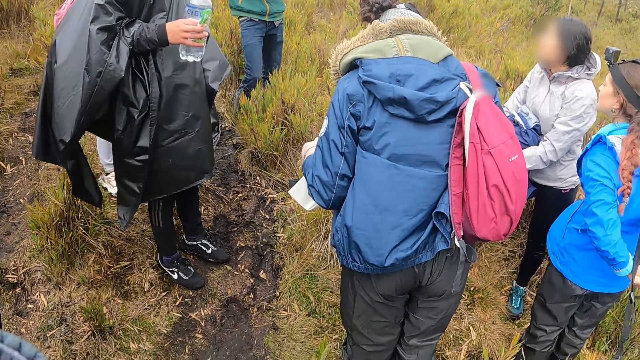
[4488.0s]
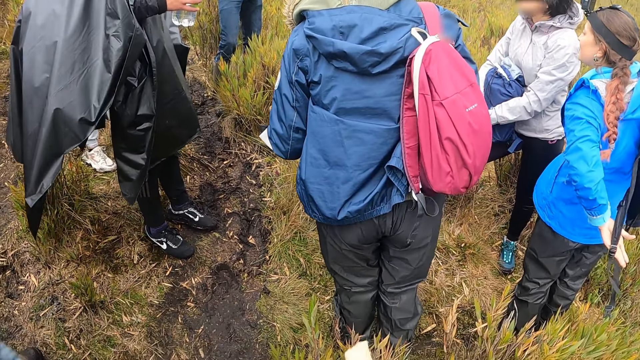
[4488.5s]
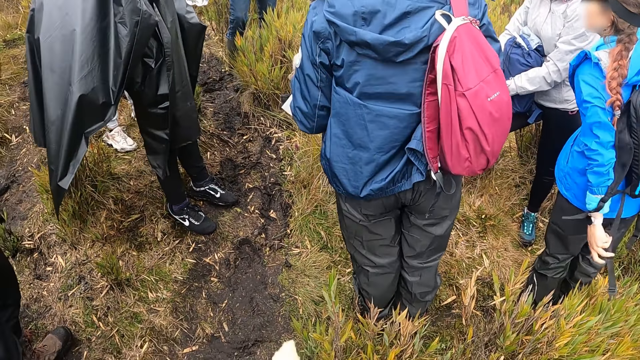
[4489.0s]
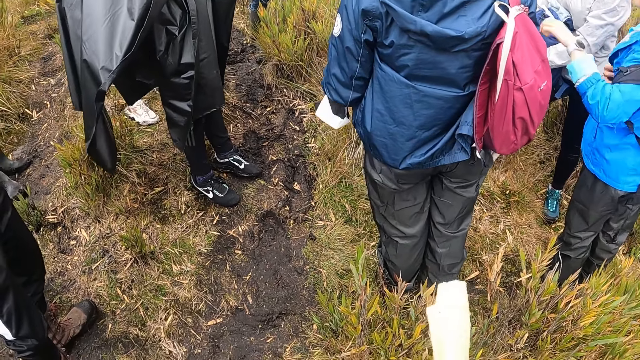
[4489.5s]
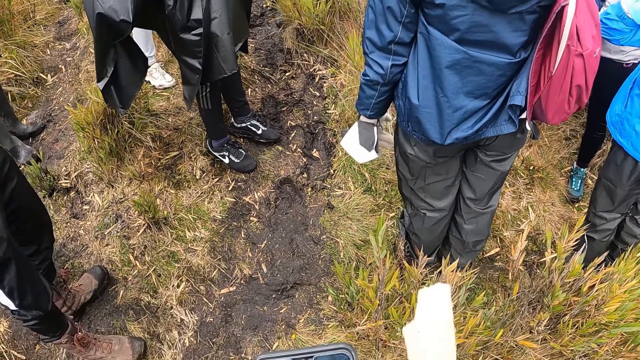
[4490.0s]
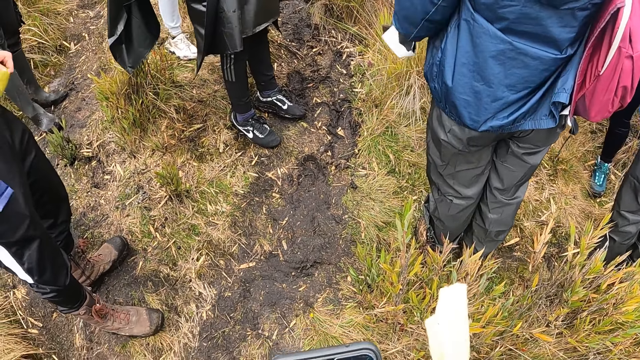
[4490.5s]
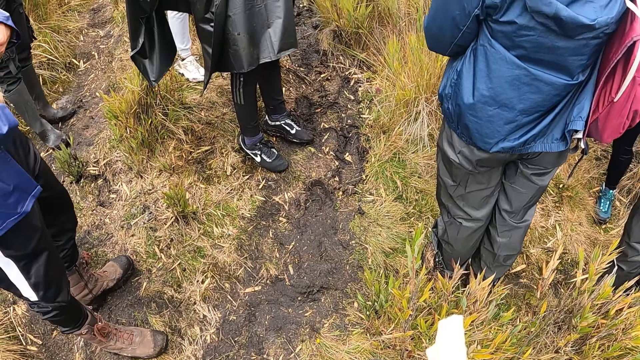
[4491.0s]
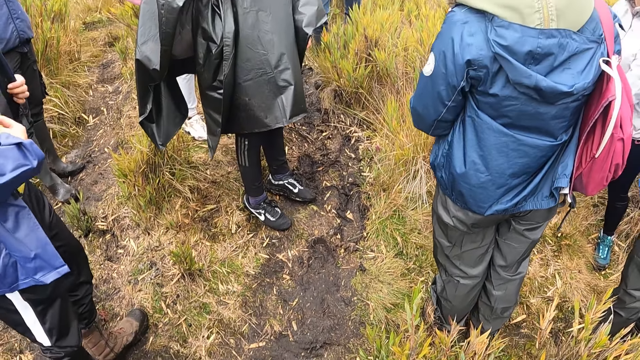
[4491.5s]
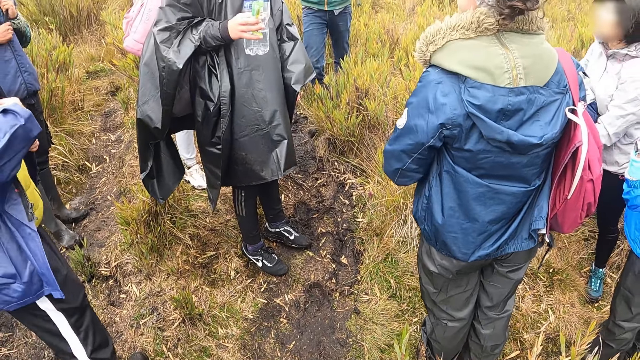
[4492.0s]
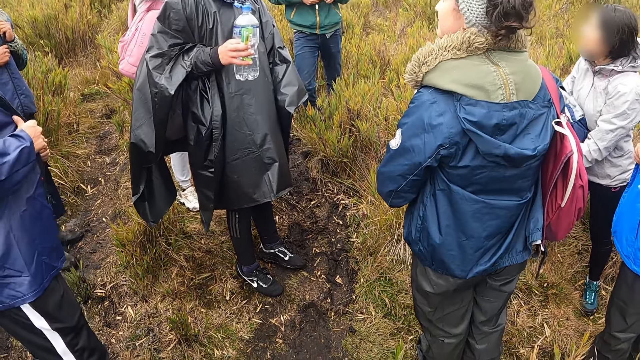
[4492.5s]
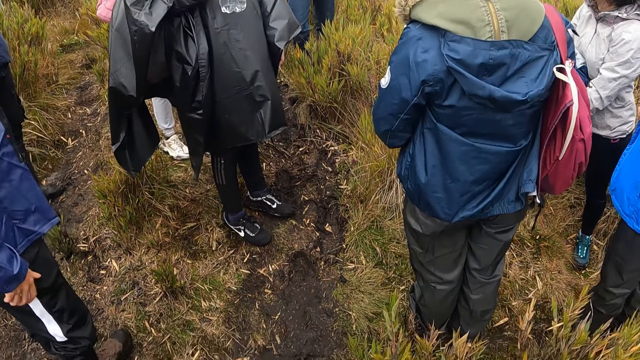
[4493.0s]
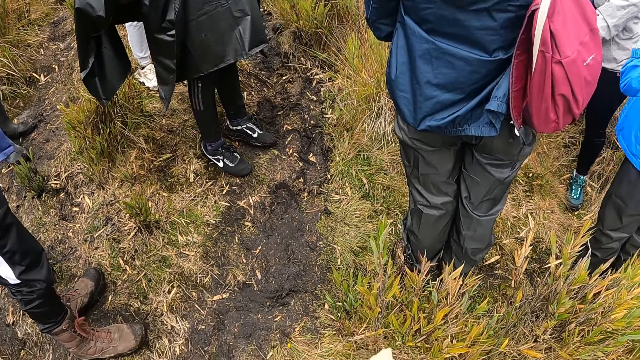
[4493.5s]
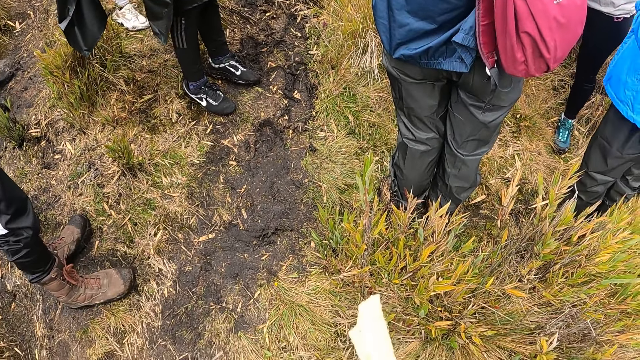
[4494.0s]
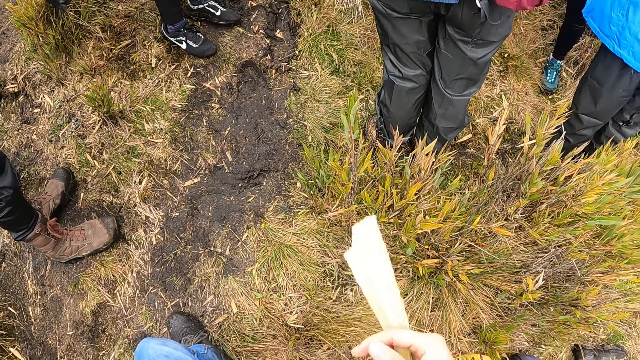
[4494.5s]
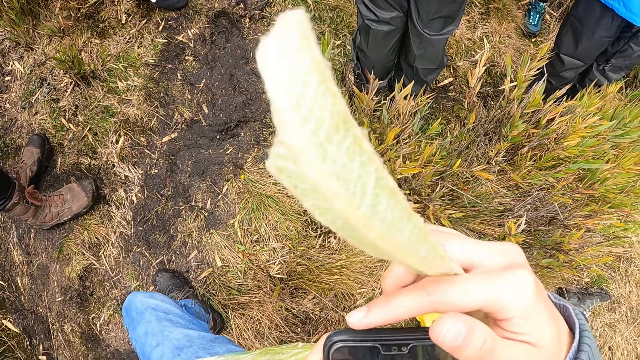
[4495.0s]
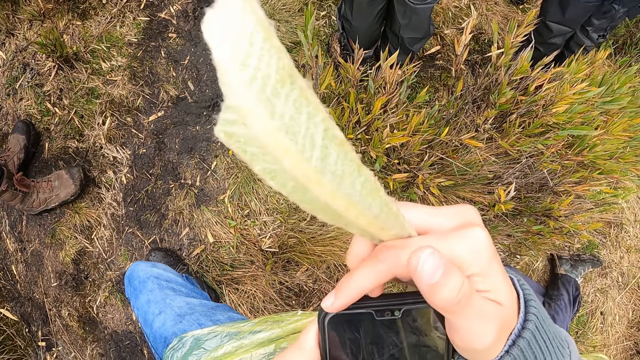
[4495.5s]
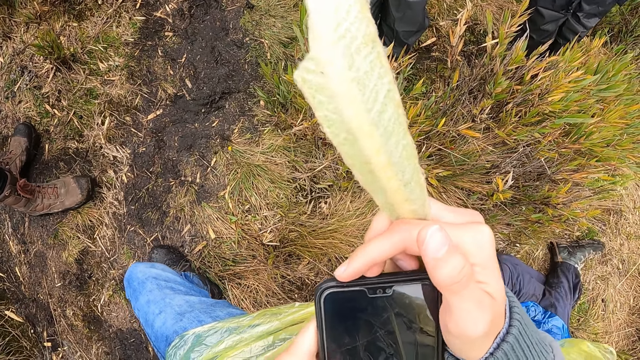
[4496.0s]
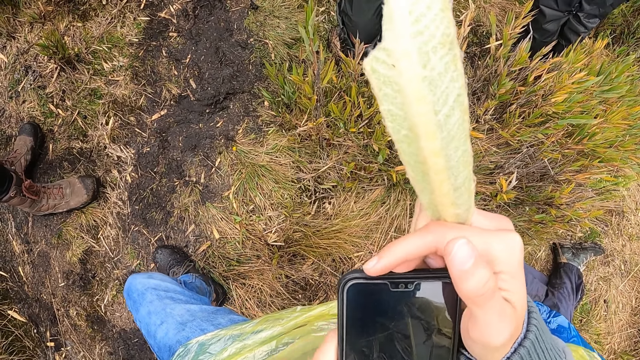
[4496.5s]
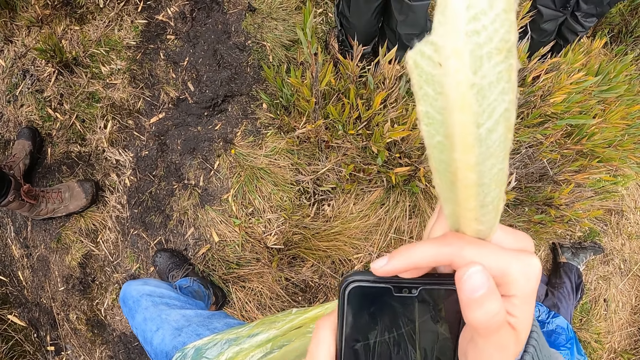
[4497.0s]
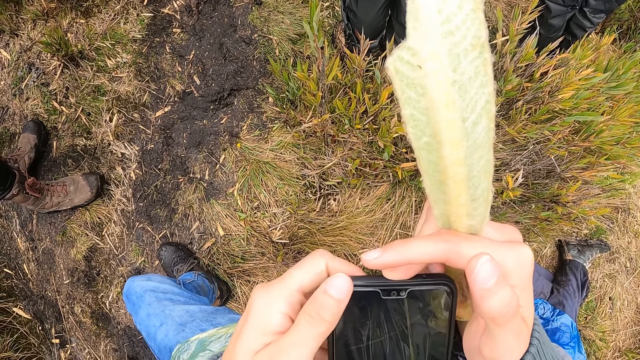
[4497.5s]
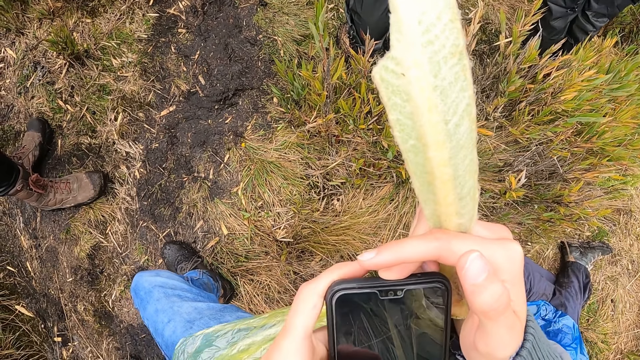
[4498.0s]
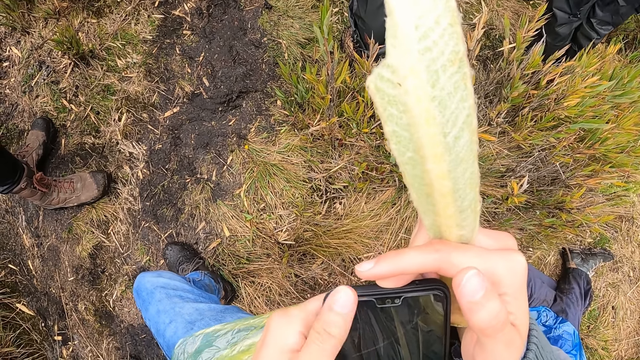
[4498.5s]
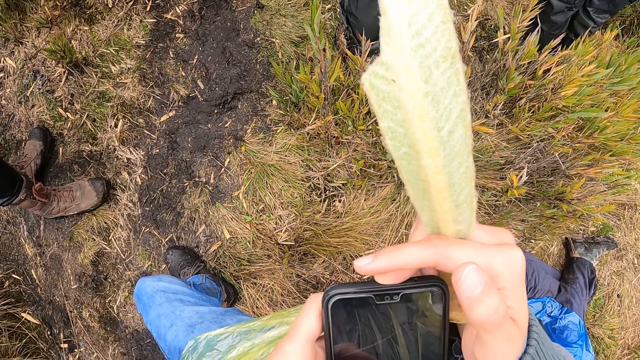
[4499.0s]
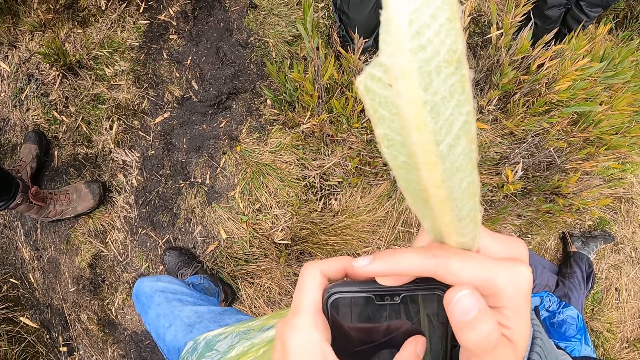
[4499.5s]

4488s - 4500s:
A woman pulls a bag to her left shoulder with her left hand. The camera wearer operates the phone in his right hand with his left hand.

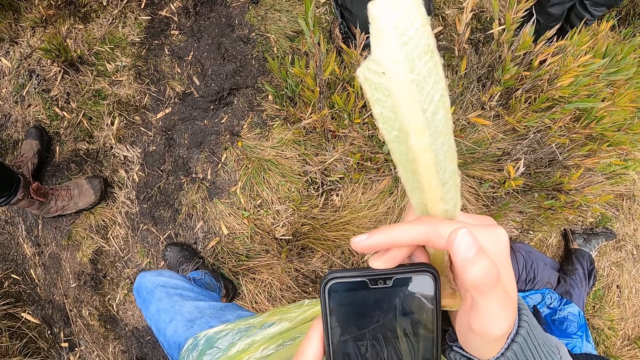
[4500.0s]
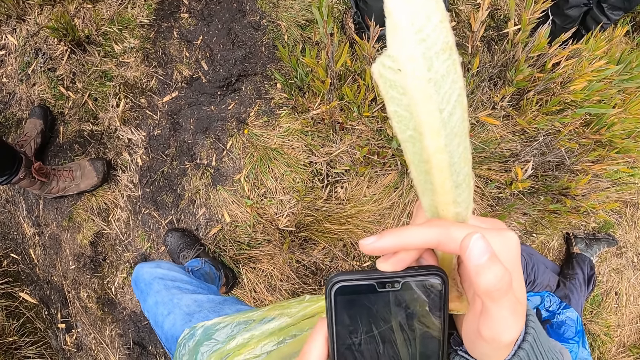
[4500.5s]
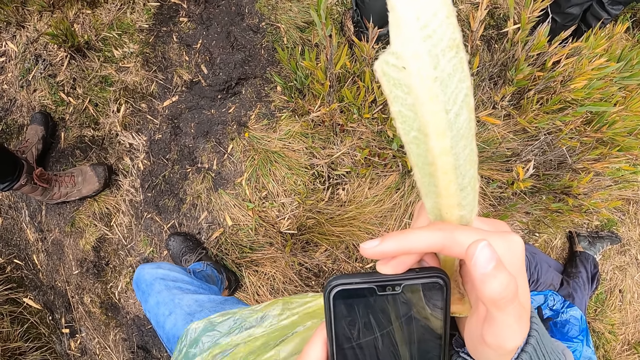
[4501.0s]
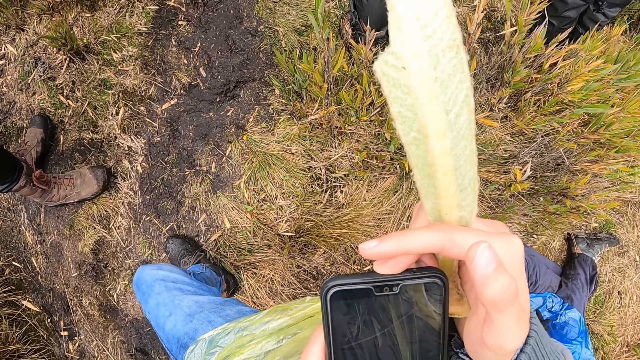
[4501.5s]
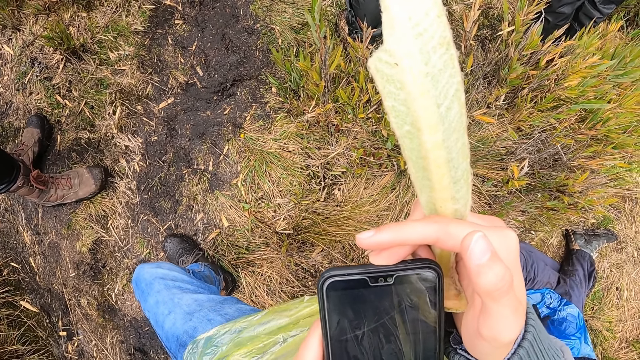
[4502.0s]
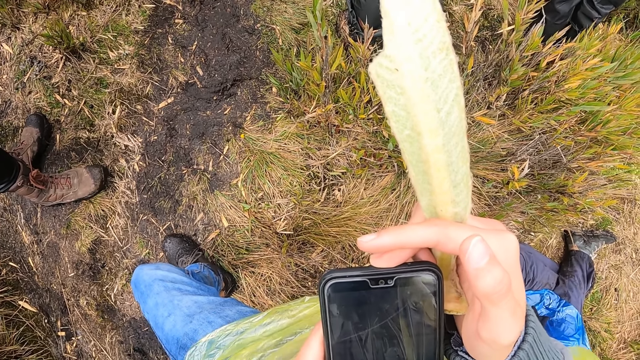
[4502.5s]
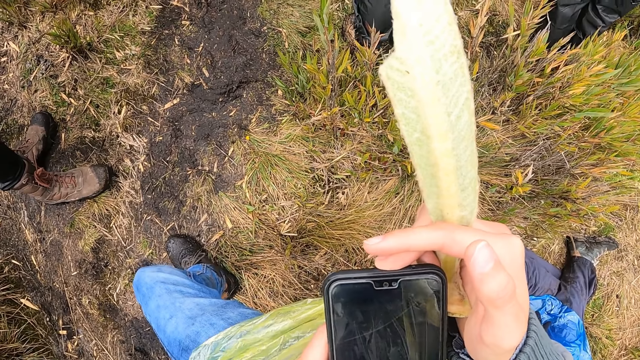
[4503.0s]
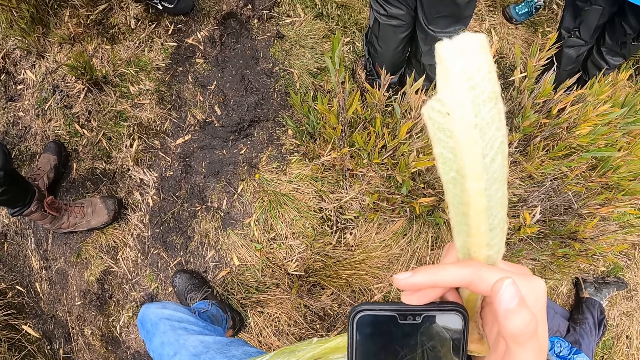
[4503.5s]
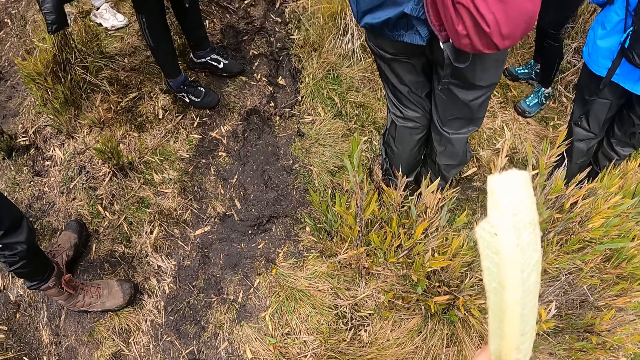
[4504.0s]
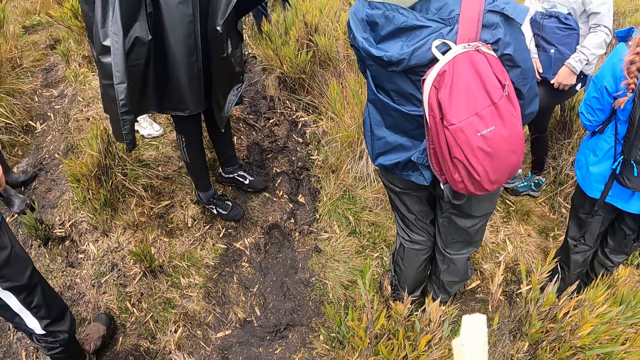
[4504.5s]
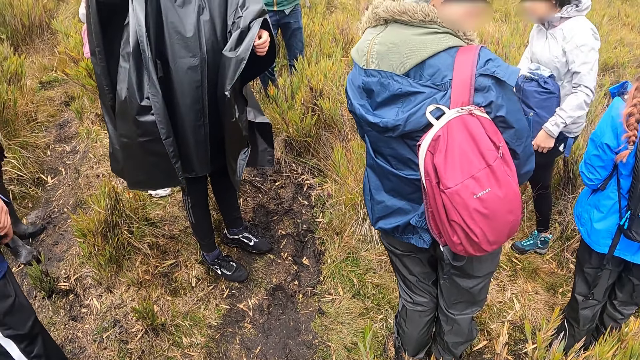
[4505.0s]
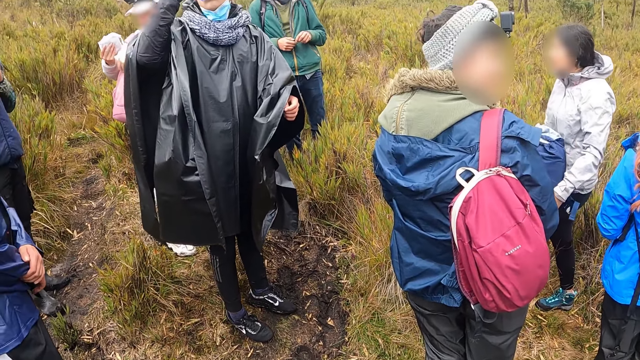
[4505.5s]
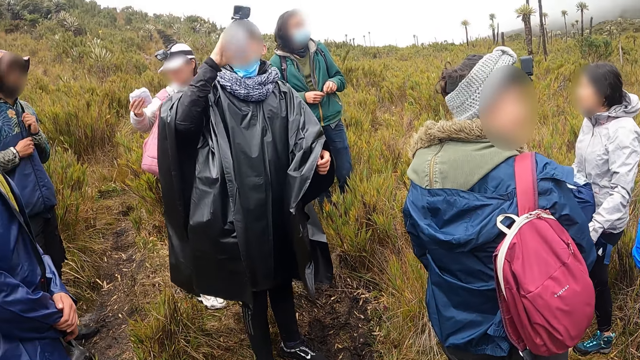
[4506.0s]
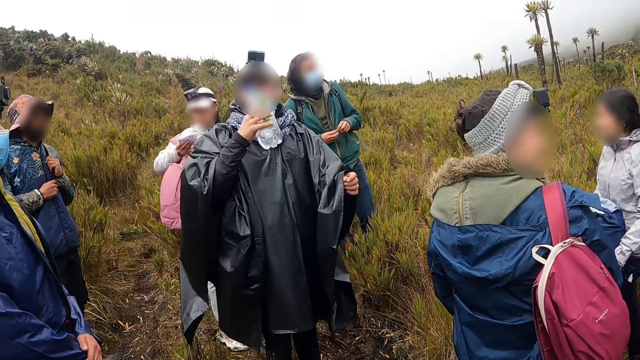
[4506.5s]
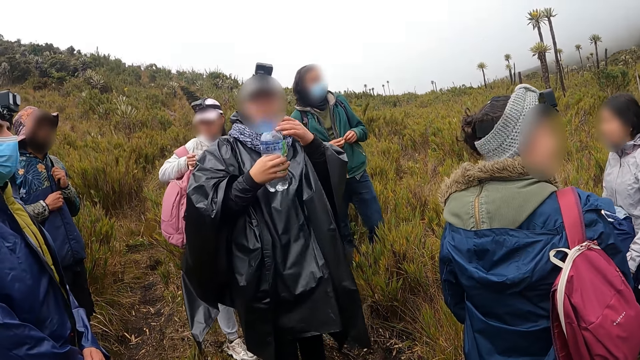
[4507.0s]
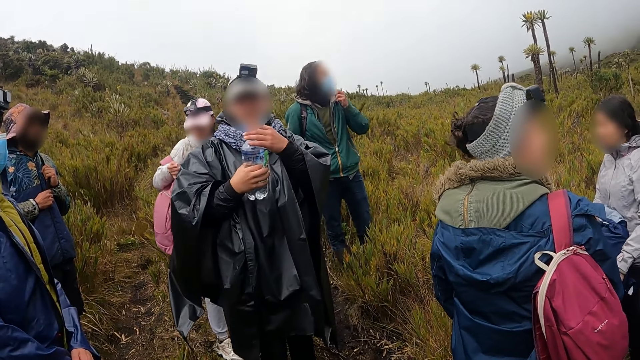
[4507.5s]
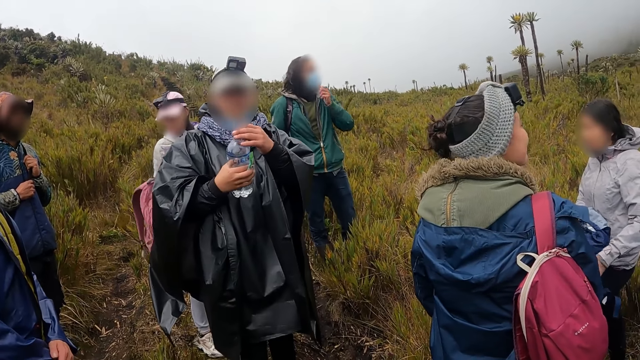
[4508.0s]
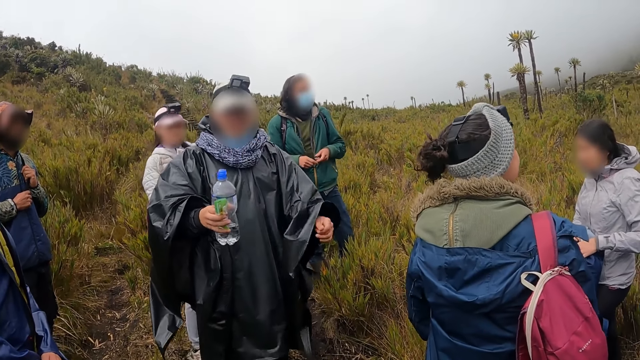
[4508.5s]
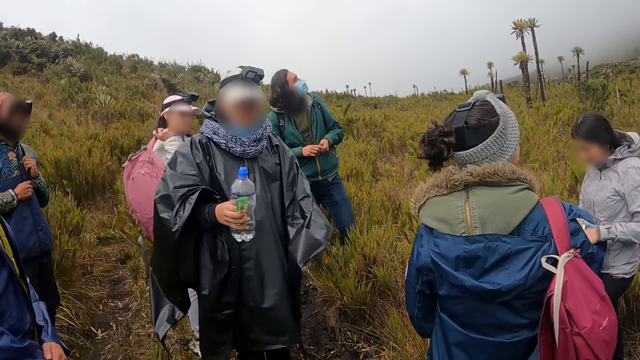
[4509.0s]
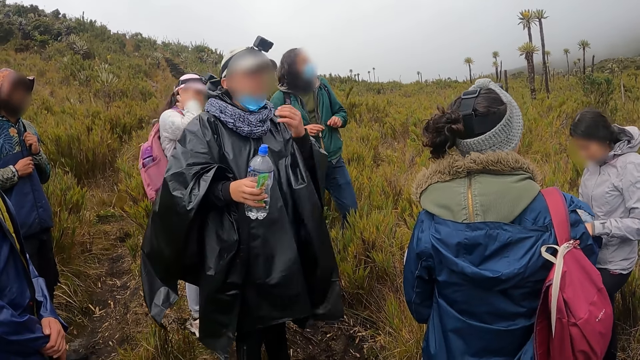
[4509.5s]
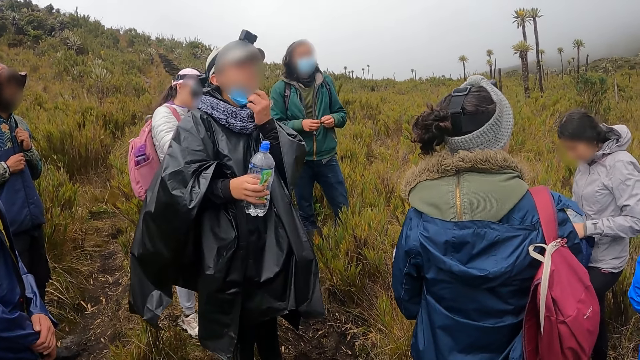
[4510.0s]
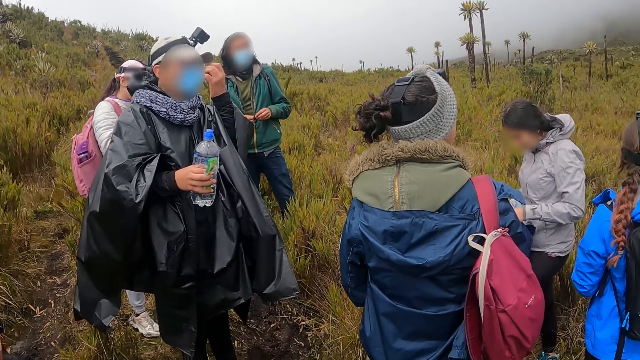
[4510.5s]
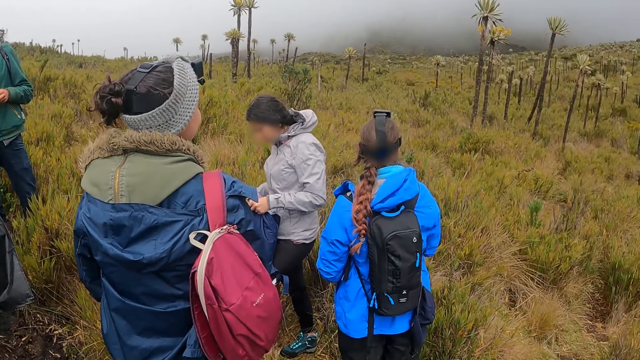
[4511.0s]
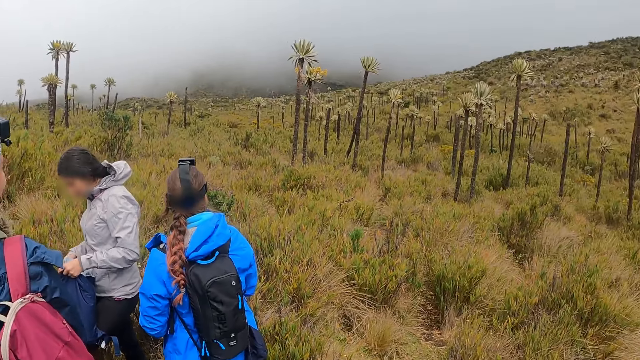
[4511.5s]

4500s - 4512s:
The man drinks from a bottle of water in his right hand. The woman puts a snack in her right hand in the bag on her chest. The man covers the bottle of water in his right hand with his left hand. The woman removes the bag from her right arm with her left hand. The woman puts the bag across her right shoulder with her right hand. The man pulls his nose mask over his nose with his left hand.
